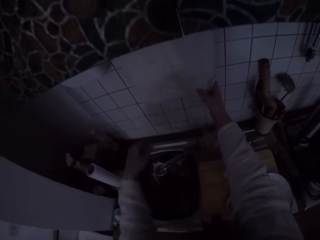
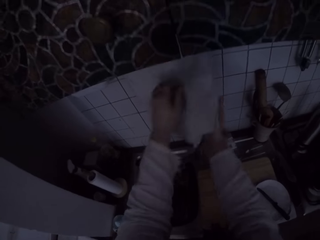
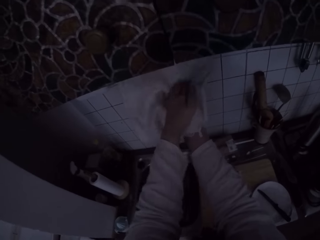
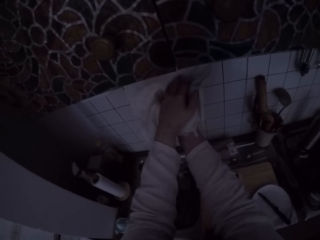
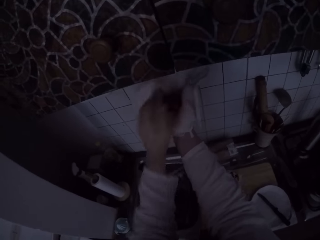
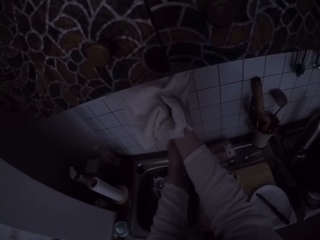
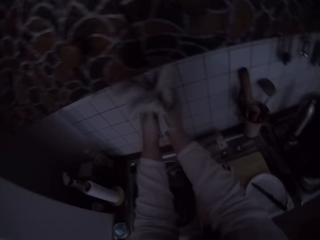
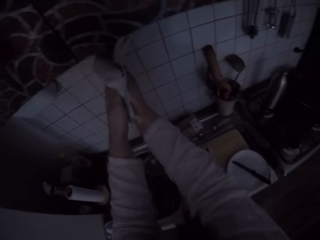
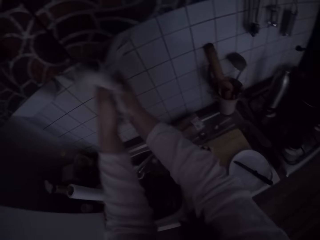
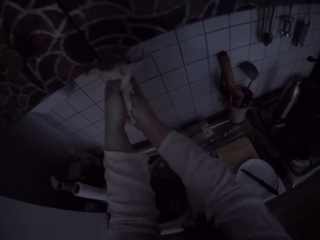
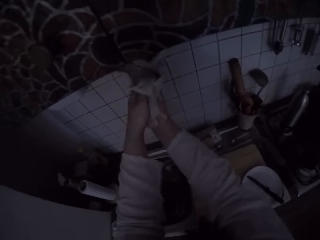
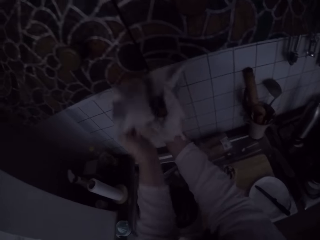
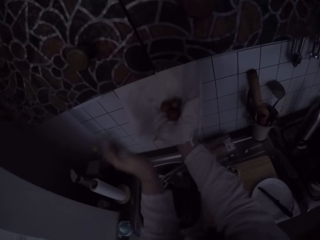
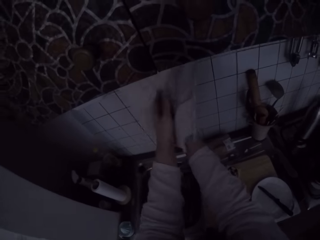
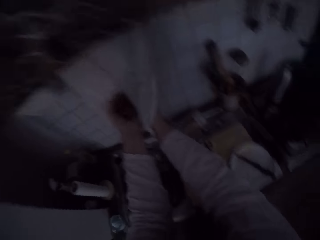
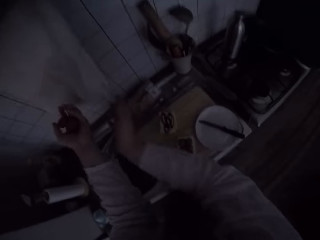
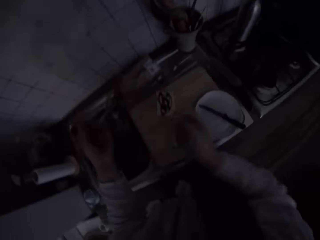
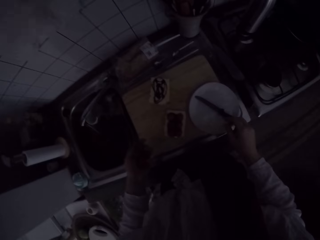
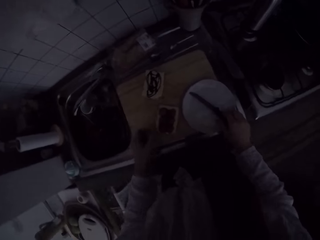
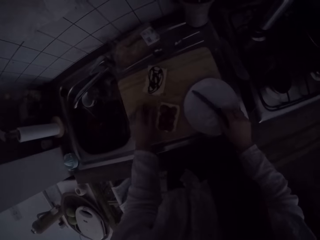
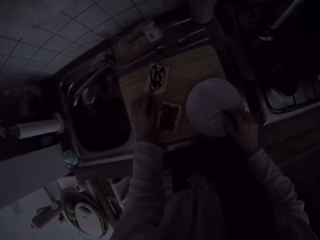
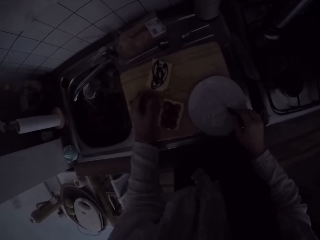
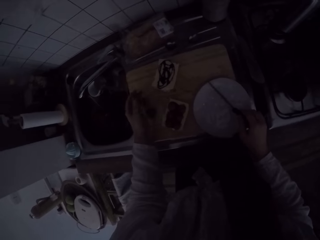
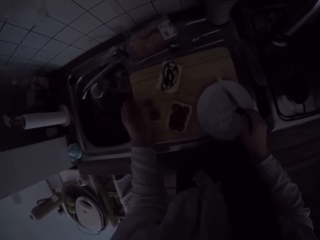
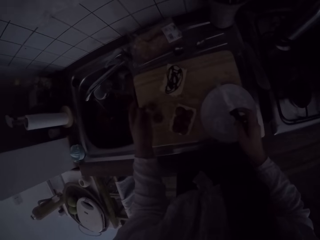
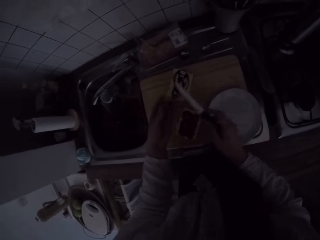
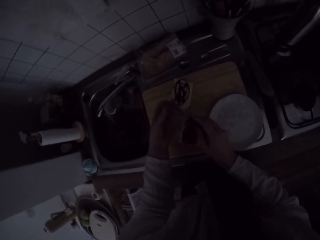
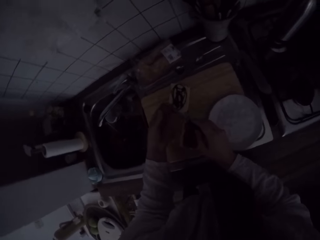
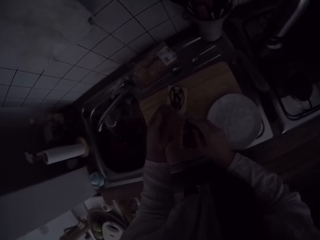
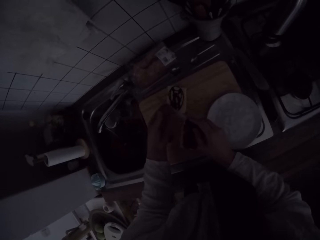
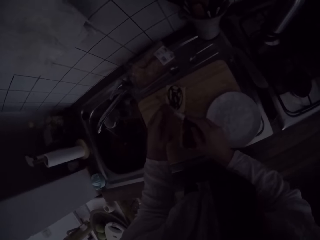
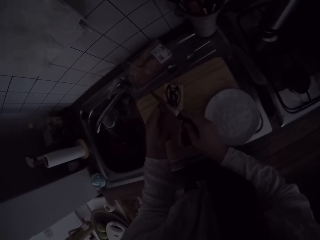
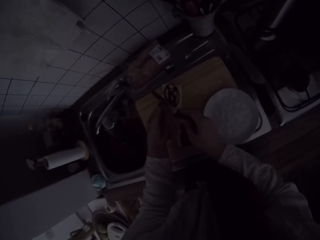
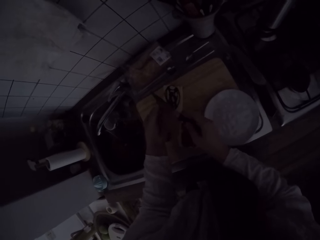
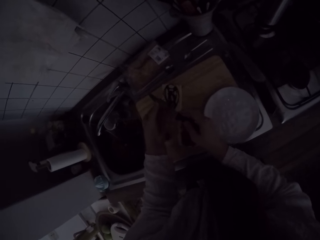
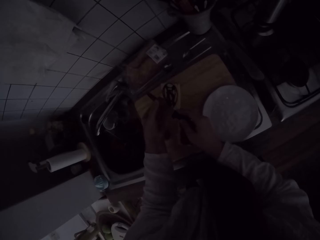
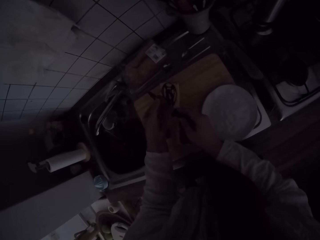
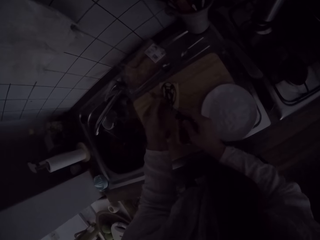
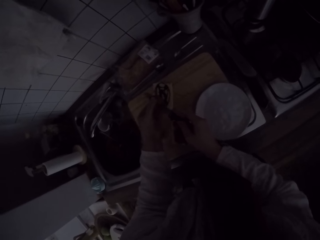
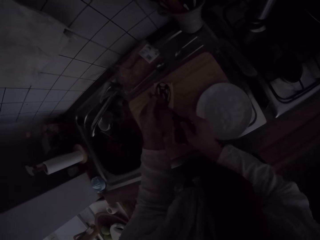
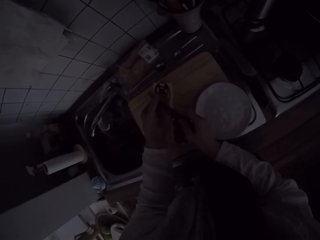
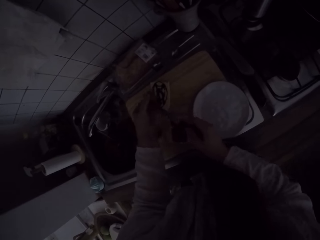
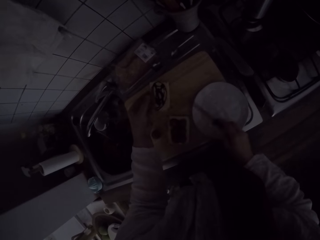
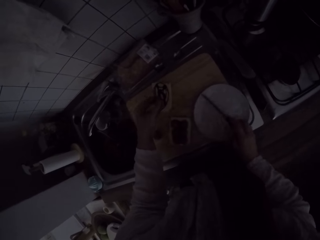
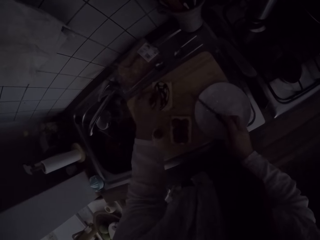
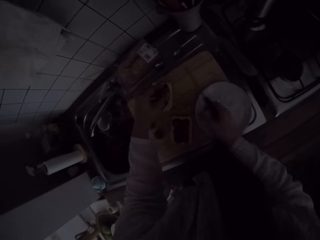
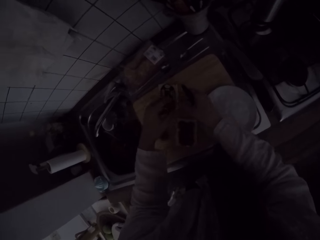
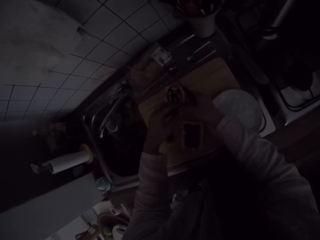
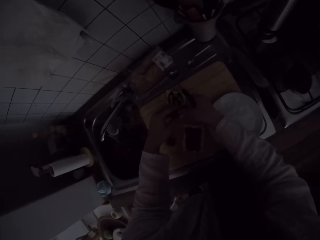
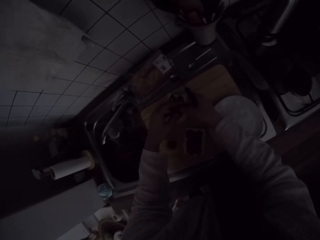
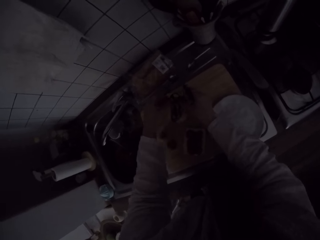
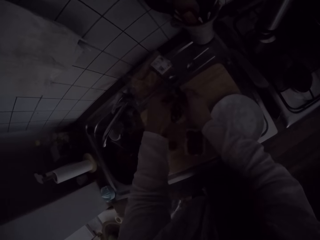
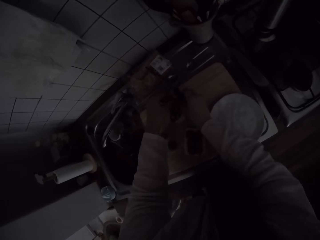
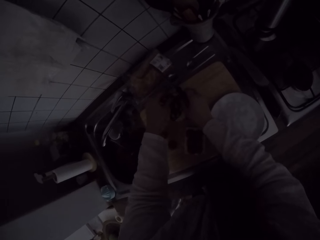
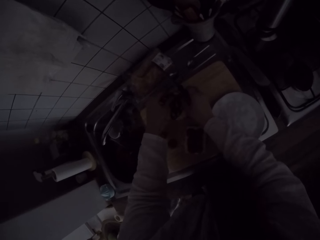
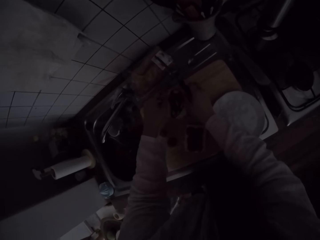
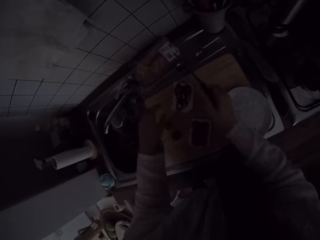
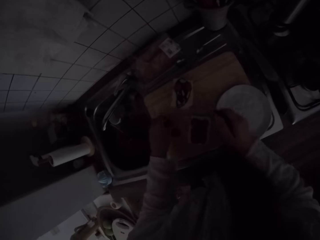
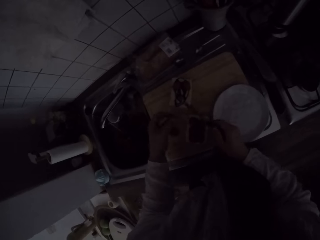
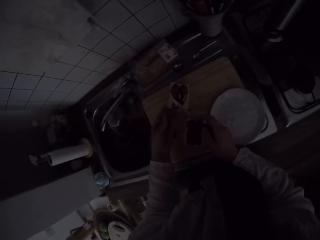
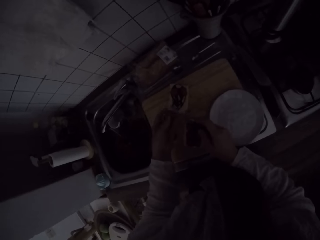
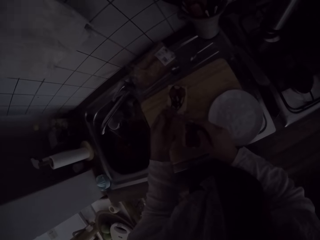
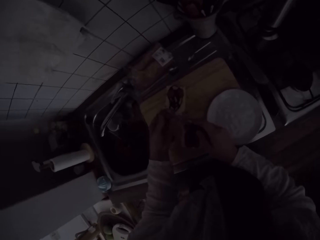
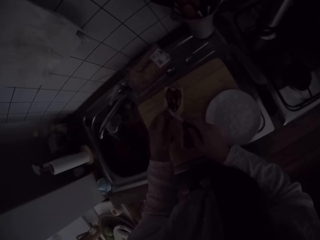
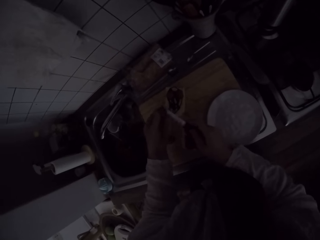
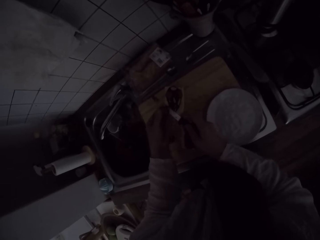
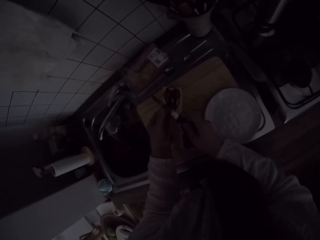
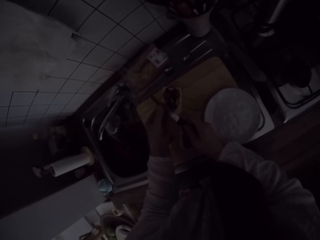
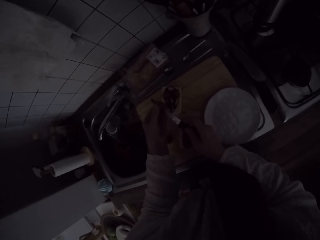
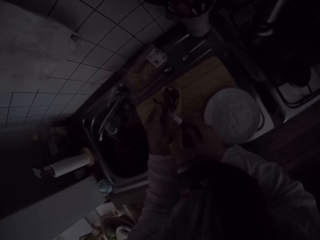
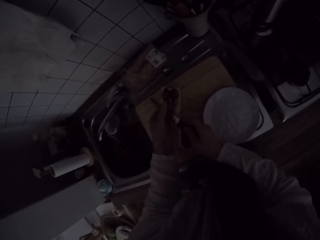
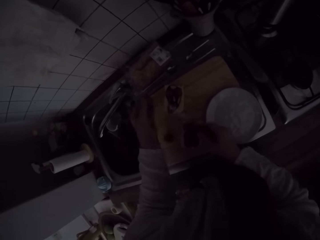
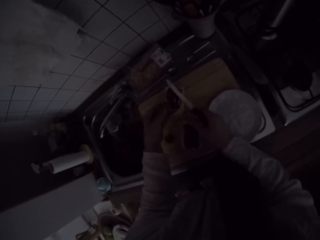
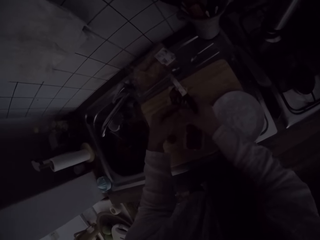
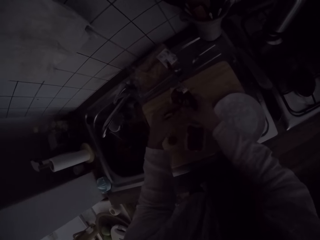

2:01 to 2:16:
The camera wearer cleans the tomatoes or grapes with a kitchen towel. They hold the towel. They hold the grapes. They pick up a knife from the chopping board. They drop two tomatoes on the chopping board. They cut a tomato into two slices with the knife. They pick a grape. They hold the knife. They set the two slices of tomato on the second slice of bread. They hold the grape. They pick up a tomato from the chopping board. They cut the tomato into two slices with the knife.

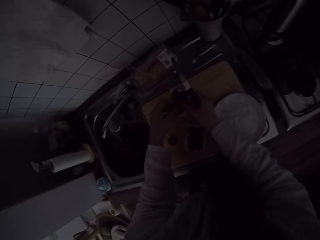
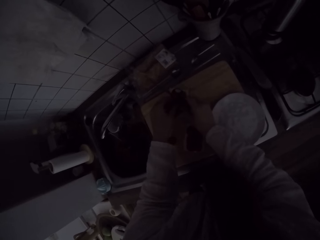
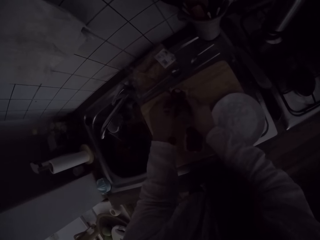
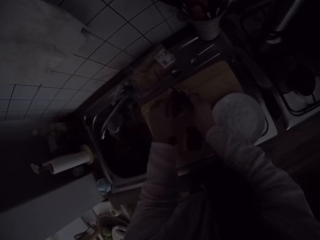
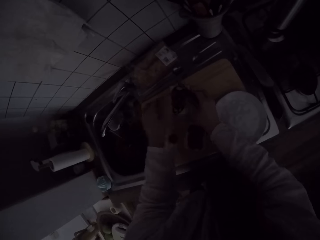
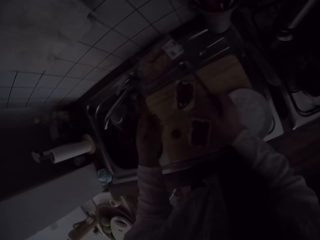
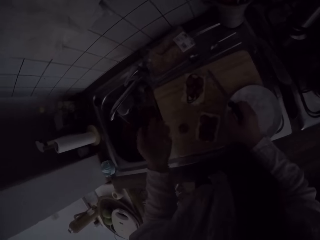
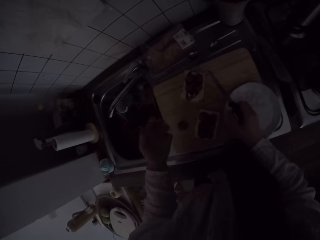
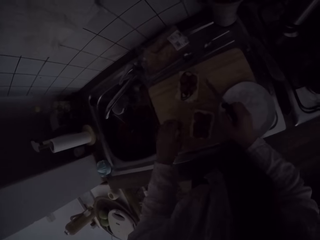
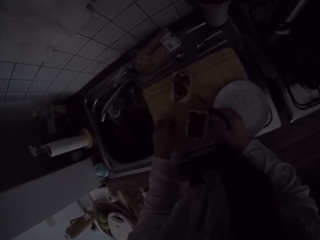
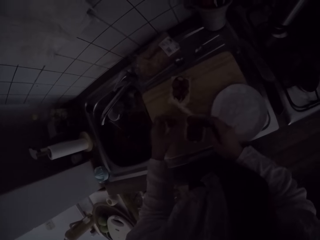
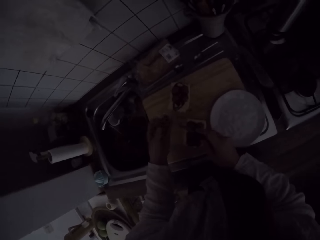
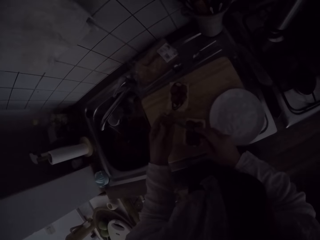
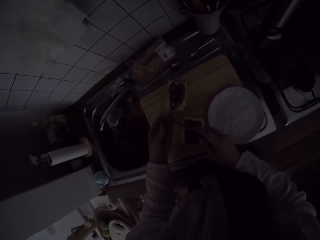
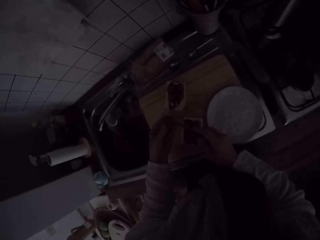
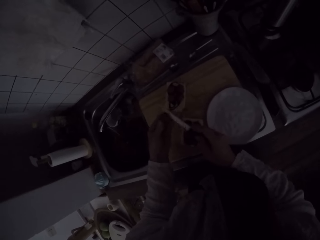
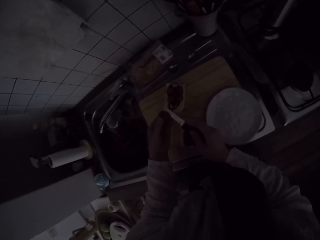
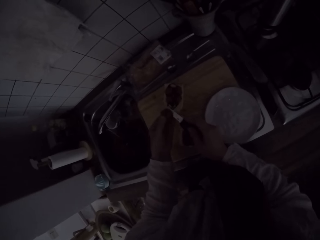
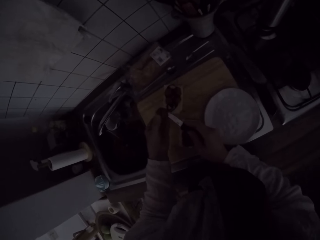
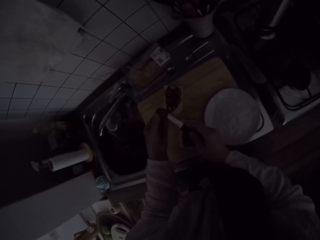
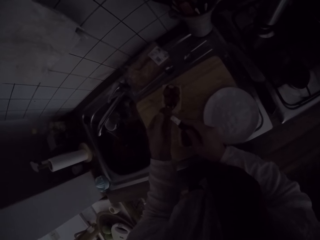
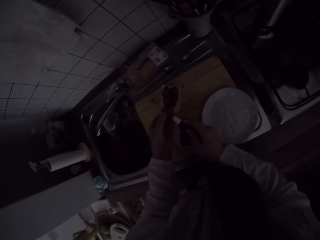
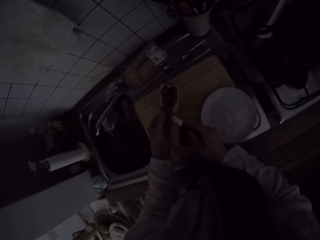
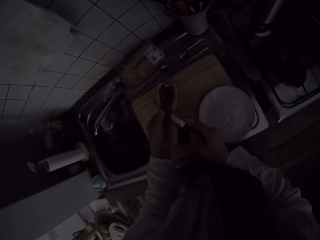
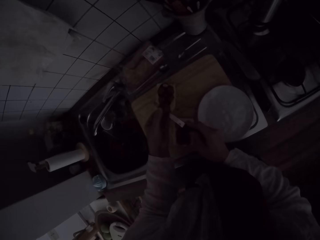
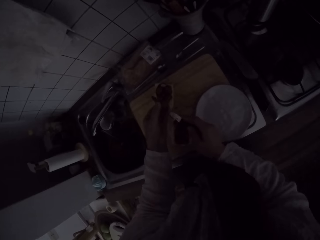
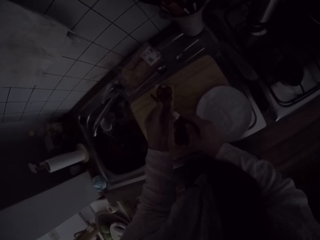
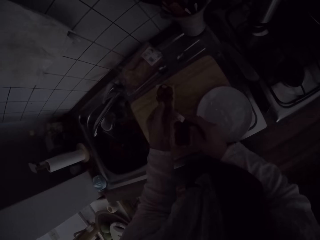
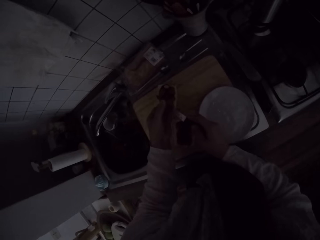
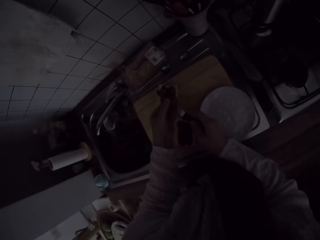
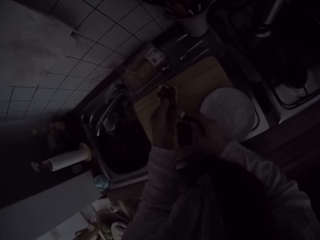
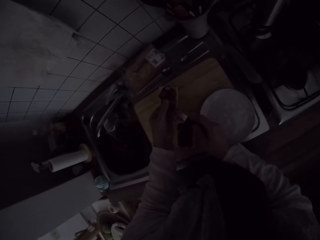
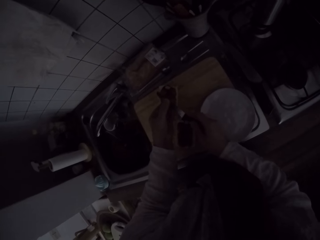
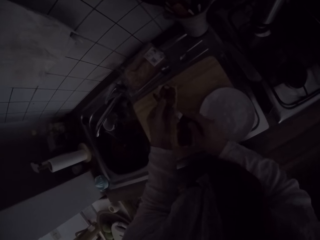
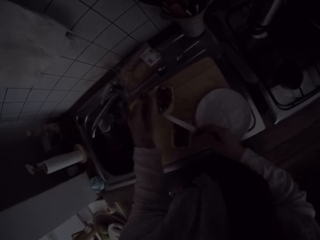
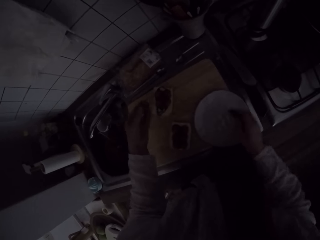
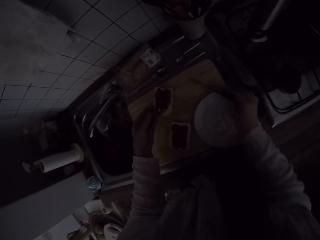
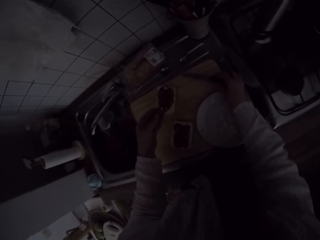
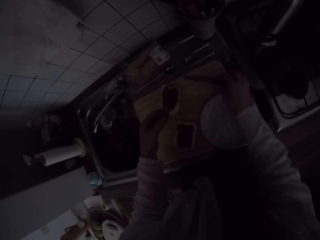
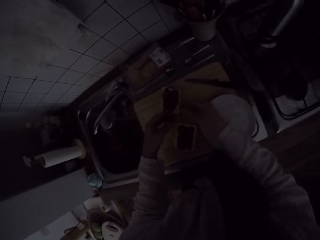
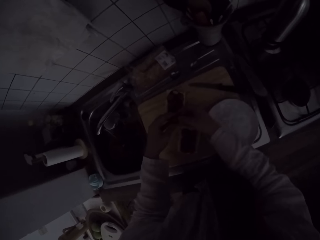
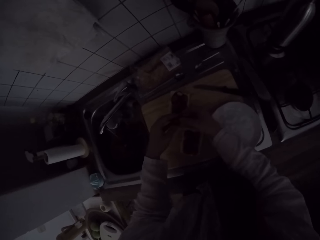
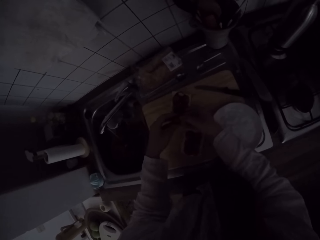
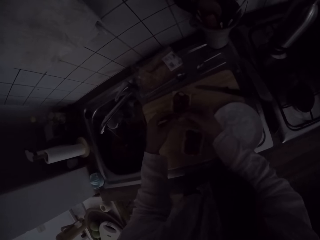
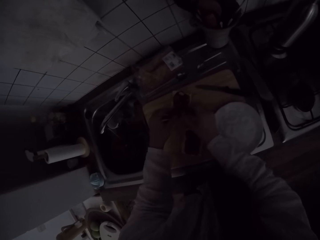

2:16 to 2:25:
The camera wearer holds the grape or tomato. They set the two slices of tomato on the second slice of bread. They hold a knife. They pick up the tomato from the chopping board. They cut the tomato into two slices with the knife. They place the knife on the chopping board and hold the grape.
